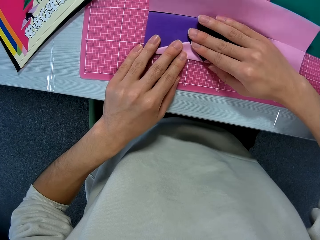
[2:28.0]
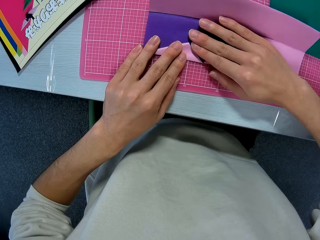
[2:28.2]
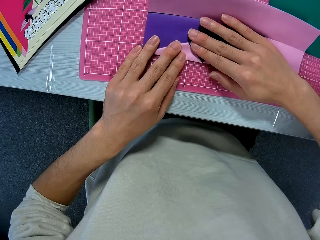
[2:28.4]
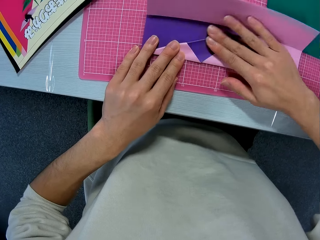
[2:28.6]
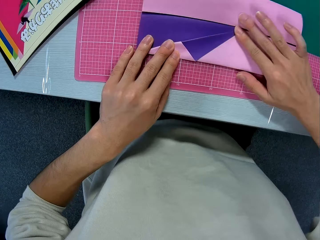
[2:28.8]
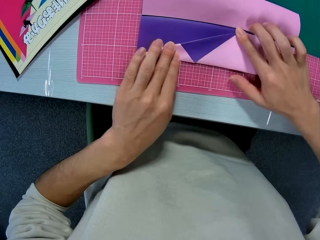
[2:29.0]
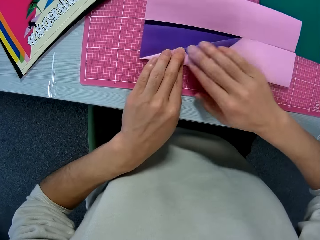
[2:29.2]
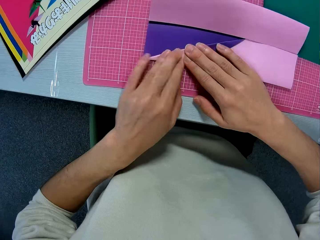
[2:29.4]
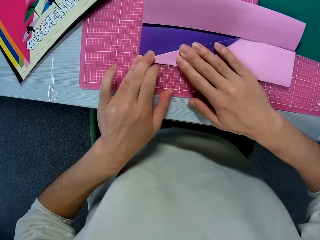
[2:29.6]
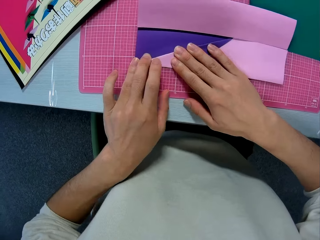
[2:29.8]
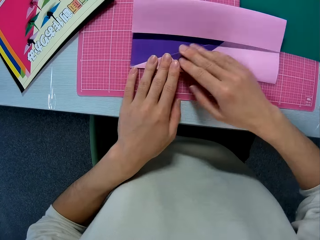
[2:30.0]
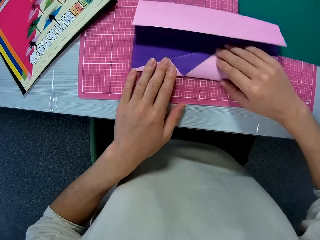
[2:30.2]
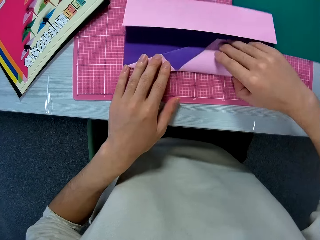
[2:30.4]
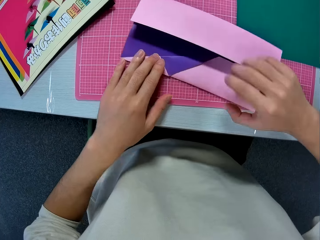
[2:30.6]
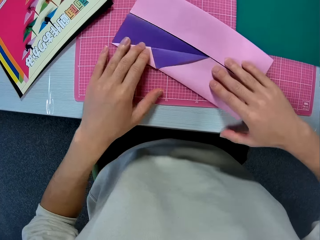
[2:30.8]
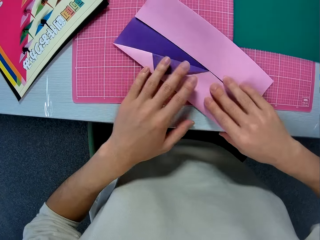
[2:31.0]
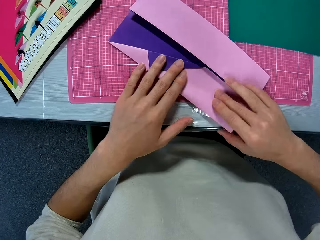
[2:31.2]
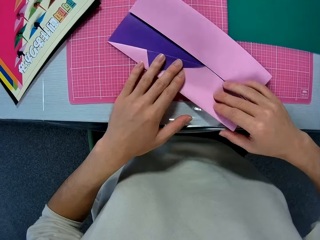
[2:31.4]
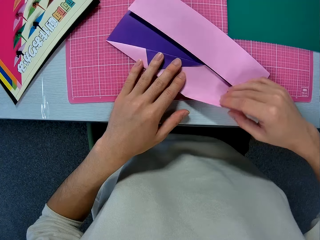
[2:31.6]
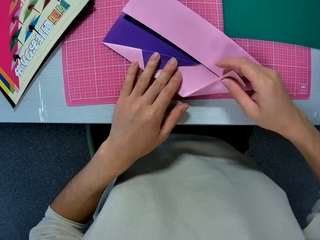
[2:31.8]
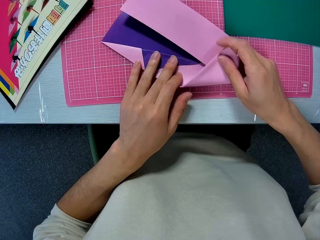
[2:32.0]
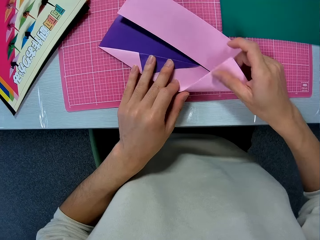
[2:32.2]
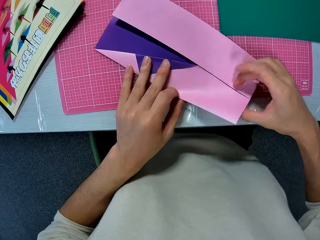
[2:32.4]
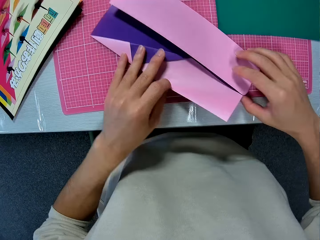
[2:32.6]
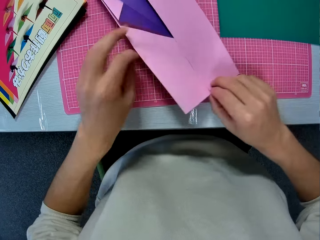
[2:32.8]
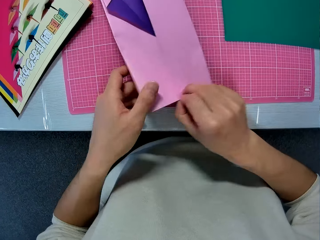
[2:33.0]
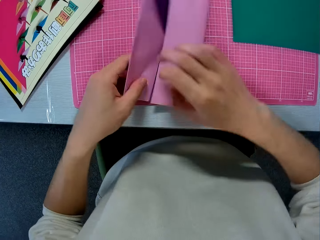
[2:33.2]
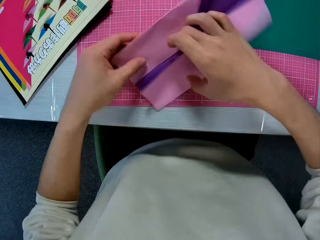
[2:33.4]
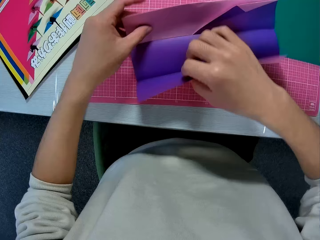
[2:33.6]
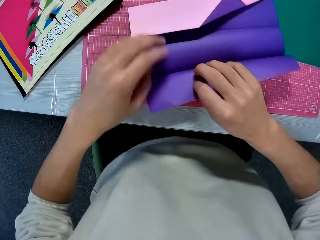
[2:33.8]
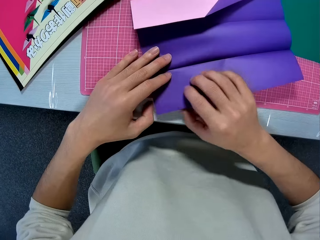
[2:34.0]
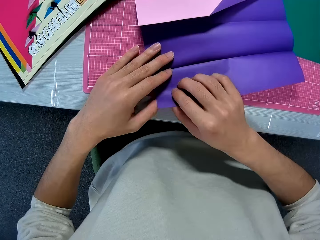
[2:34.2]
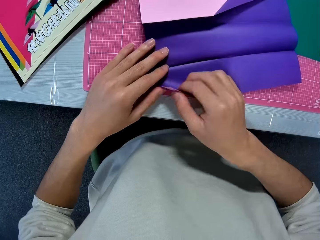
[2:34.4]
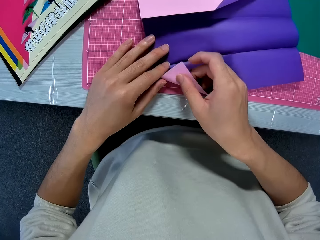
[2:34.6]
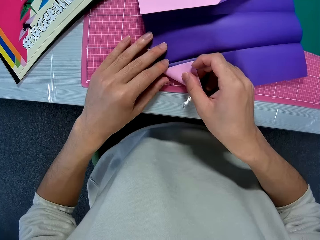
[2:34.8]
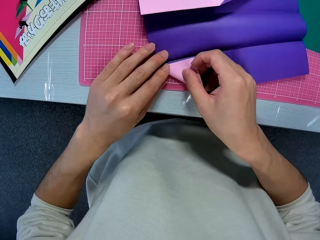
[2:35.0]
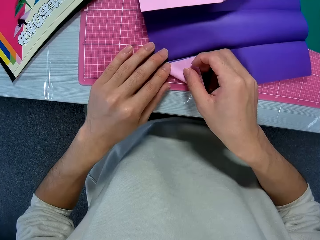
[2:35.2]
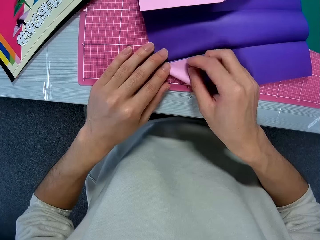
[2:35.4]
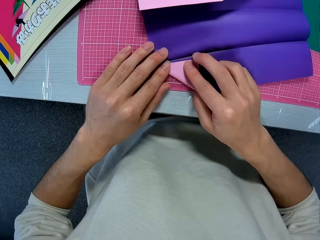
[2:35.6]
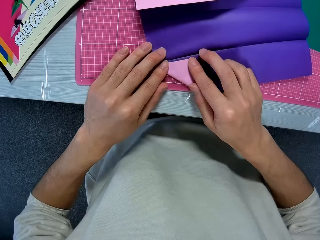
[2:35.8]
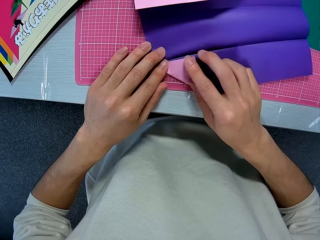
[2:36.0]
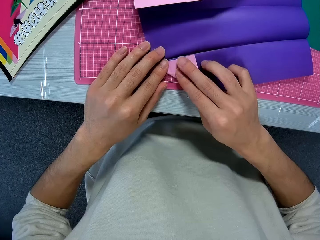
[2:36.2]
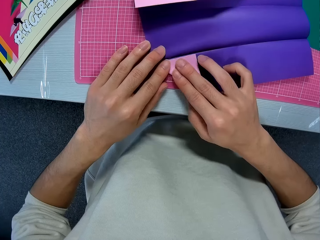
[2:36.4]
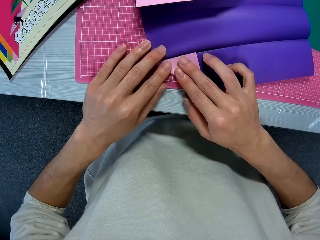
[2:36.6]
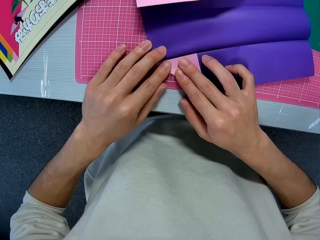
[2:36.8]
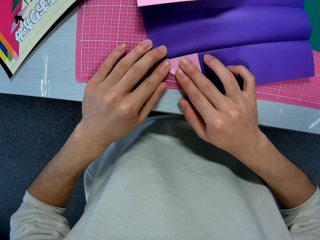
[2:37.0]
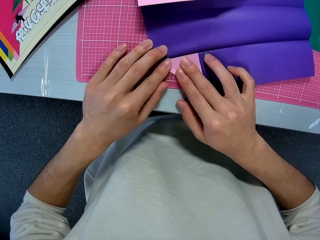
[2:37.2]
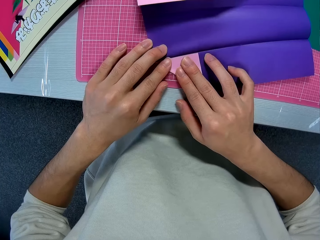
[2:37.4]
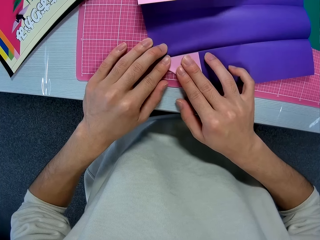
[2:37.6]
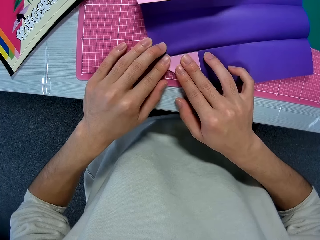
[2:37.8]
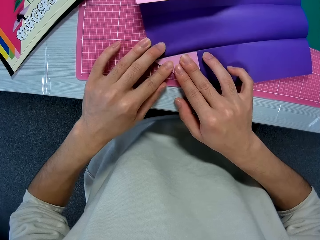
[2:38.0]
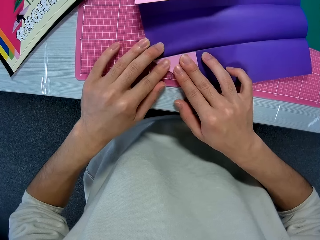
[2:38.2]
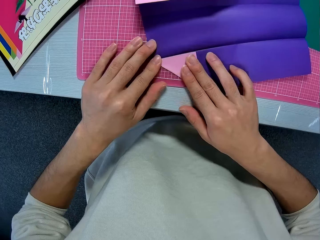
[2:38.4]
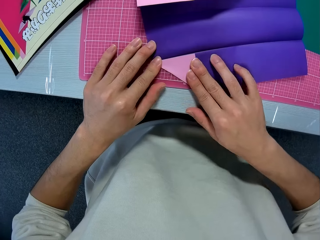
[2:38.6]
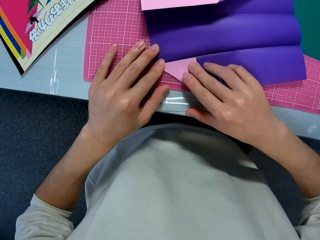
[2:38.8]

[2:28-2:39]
The camera wearer flattens the construction paper with his hands. He turns the construction paper. He folds the construction paper. He turns the construction paper. He unfolds the construction paper. He folds the construction paper.

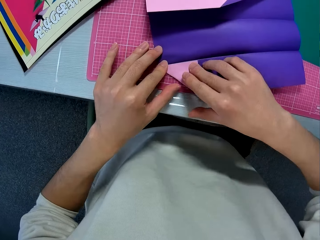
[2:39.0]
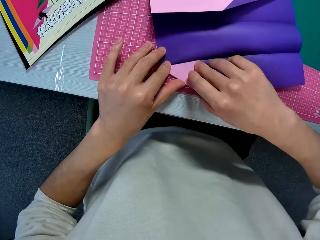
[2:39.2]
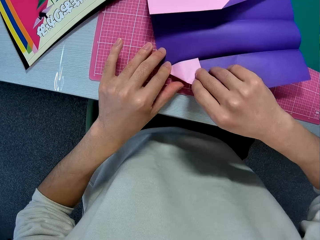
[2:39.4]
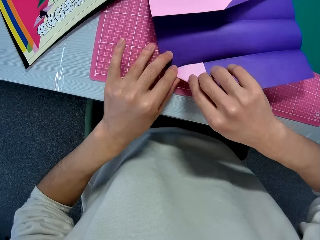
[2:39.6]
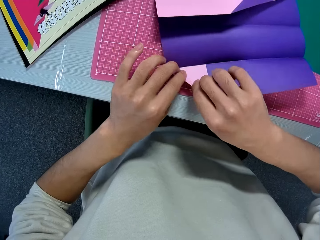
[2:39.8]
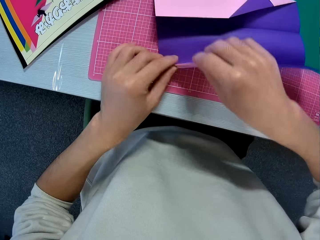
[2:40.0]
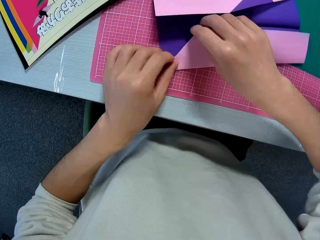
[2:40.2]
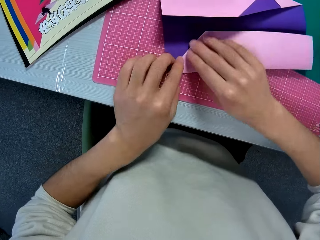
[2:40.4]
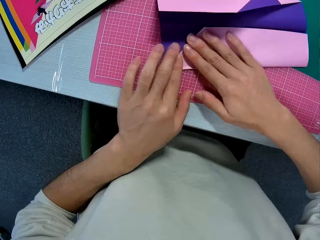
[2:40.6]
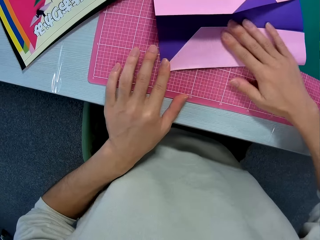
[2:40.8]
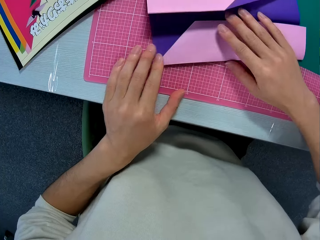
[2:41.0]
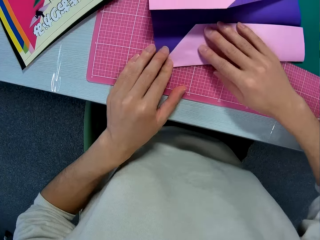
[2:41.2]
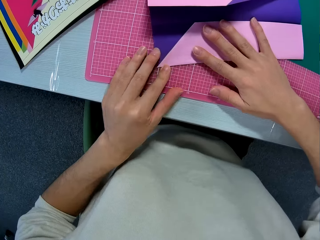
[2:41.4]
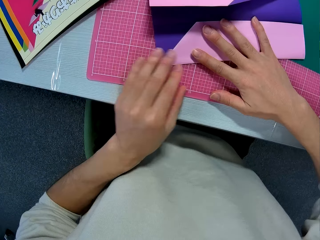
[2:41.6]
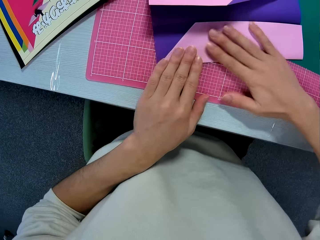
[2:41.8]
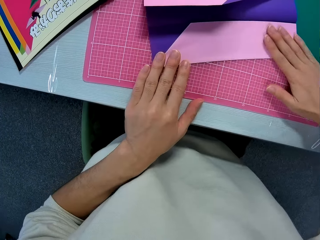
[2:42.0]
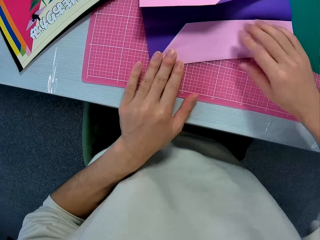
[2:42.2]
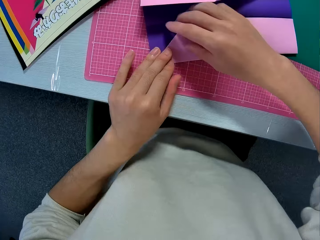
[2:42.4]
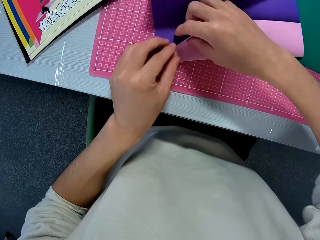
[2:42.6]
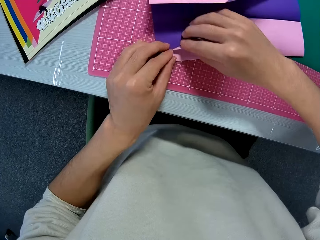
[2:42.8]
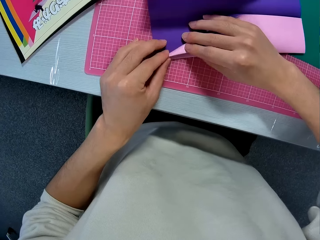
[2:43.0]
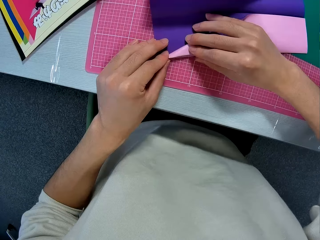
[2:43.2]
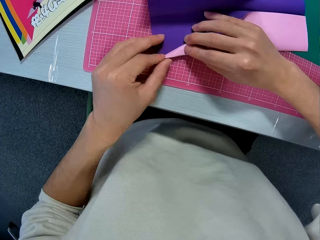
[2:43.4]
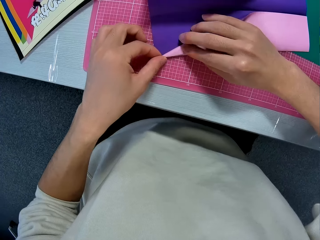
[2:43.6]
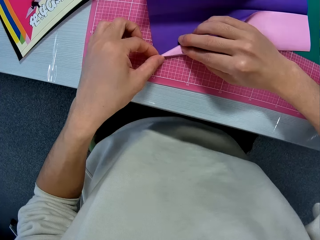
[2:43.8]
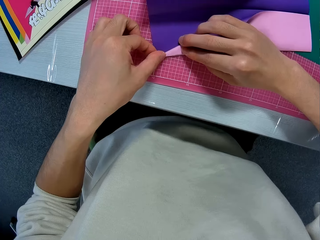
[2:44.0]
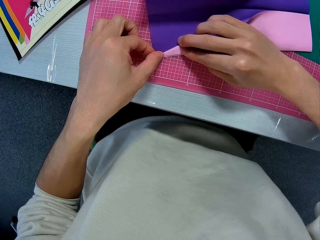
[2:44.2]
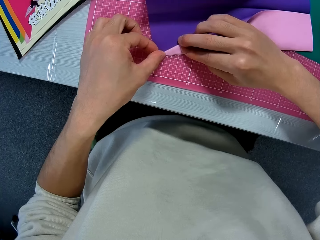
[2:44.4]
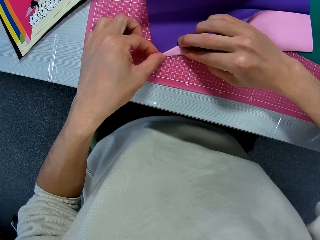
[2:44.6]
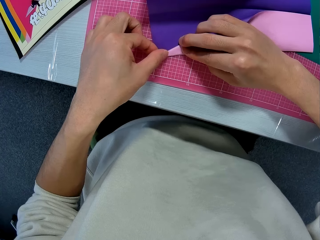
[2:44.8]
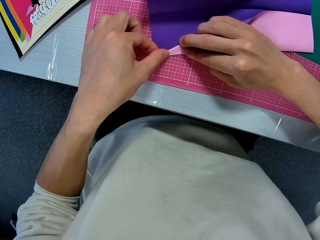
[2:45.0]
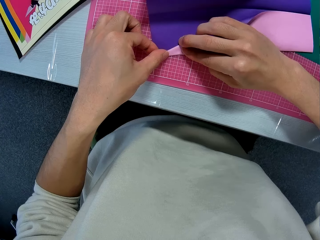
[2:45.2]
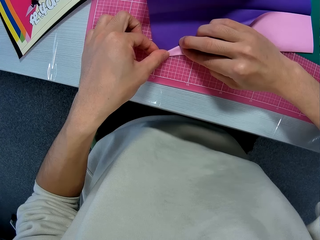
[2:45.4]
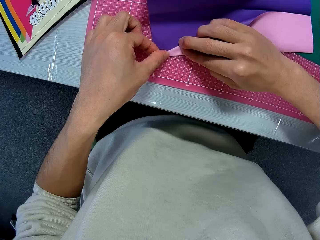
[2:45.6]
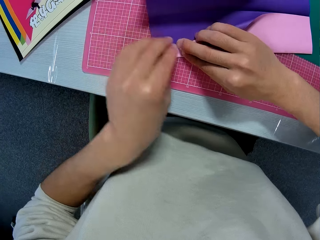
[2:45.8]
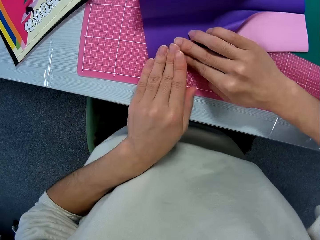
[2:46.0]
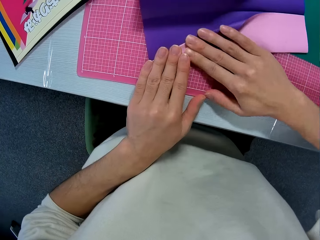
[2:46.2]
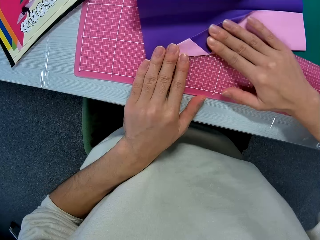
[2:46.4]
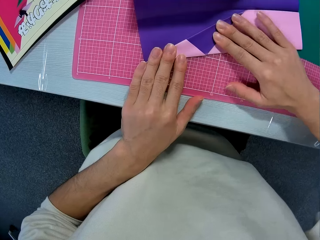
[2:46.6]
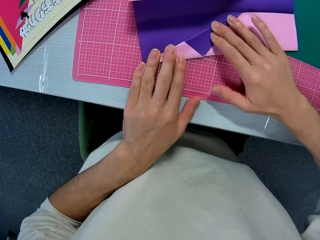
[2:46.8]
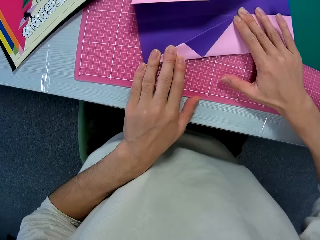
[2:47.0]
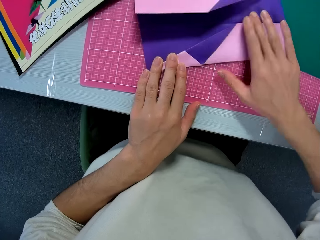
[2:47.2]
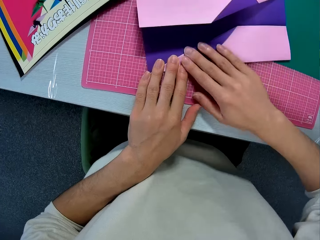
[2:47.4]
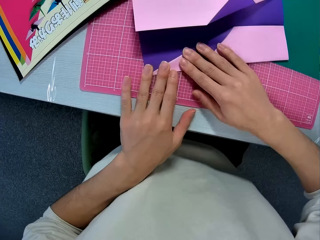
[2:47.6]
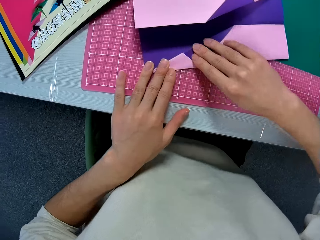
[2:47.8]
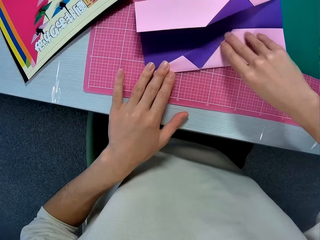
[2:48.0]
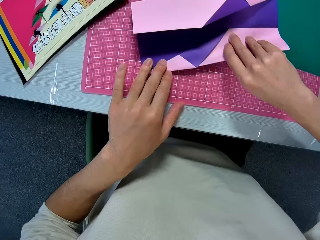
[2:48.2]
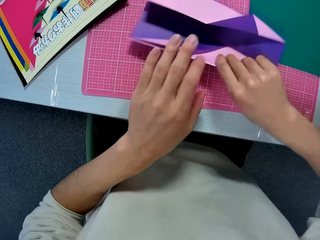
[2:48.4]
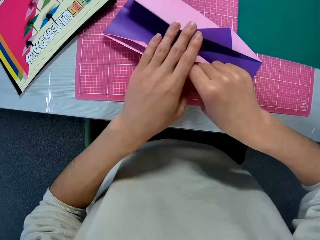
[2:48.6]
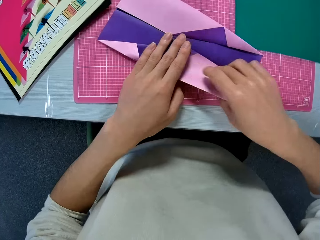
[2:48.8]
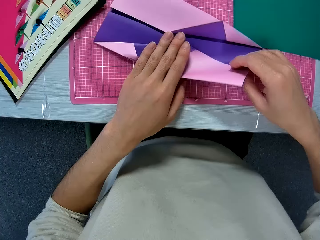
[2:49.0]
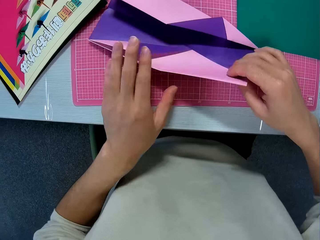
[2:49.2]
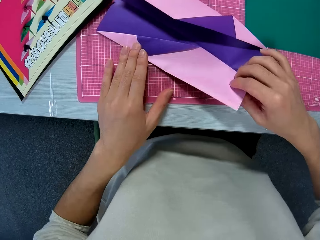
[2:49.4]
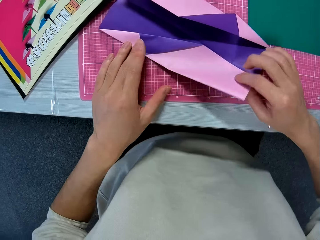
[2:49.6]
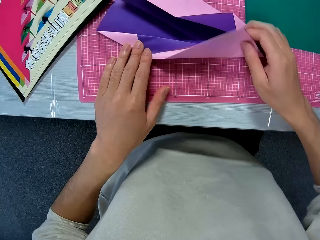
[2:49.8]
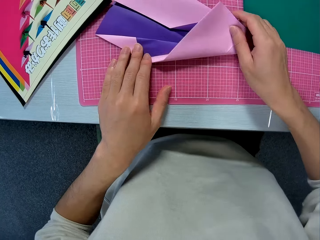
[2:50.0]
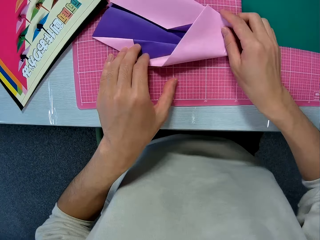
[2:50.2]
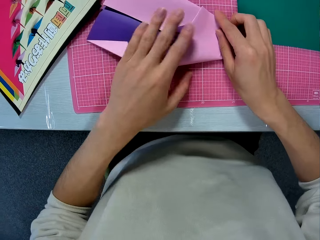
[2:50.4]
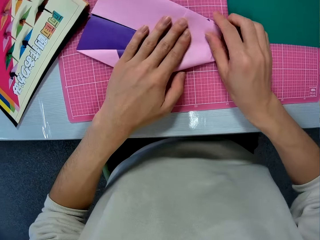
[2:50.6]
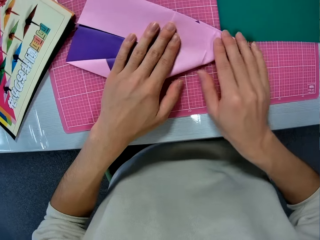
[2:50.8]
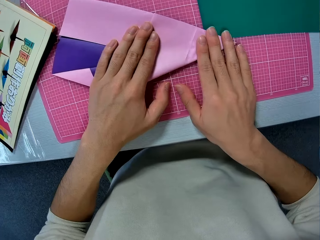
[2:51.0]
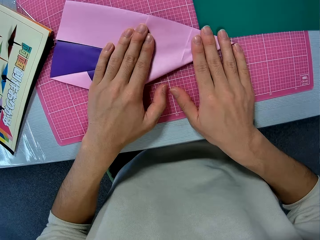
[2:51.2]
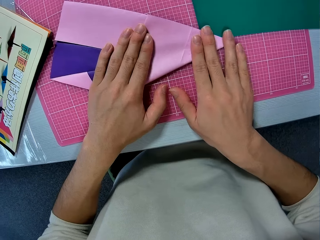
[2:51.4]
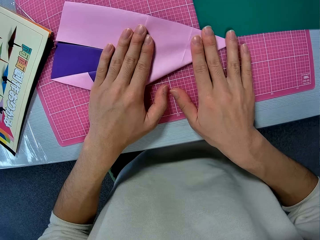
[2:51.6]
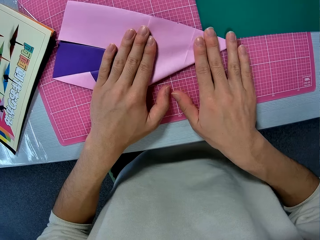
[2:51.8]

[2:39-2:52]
The camera wearer flattens the construction paper with his hands. He folds the construction paper. He flattens the construction paper with his hands. He turns the construction paper. He folds the construction paper.
